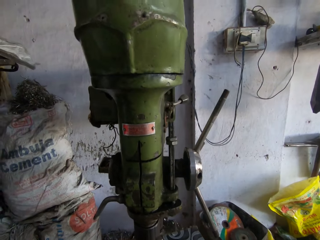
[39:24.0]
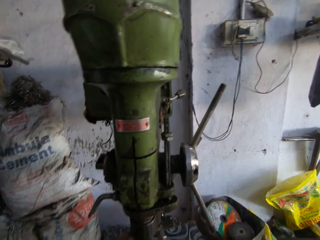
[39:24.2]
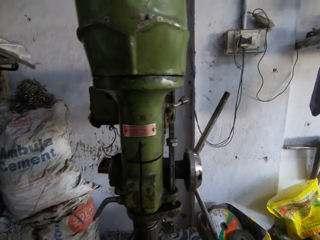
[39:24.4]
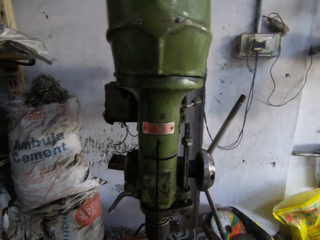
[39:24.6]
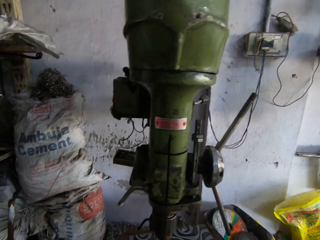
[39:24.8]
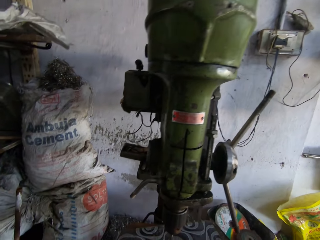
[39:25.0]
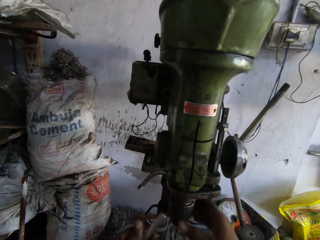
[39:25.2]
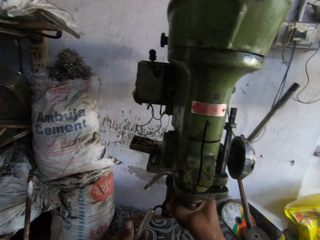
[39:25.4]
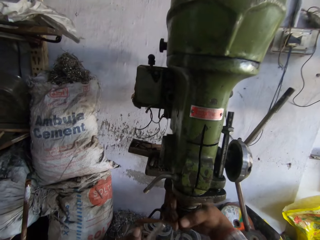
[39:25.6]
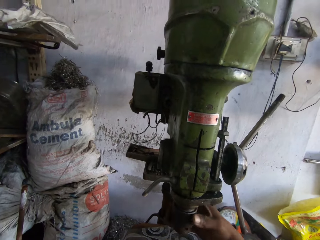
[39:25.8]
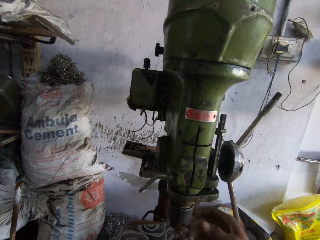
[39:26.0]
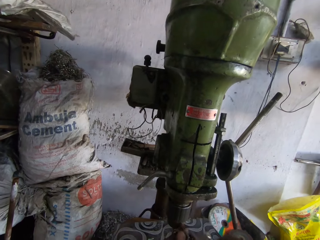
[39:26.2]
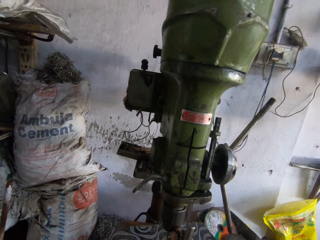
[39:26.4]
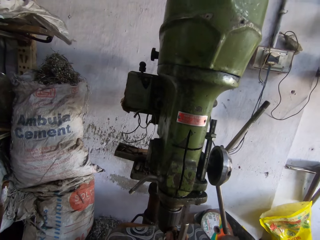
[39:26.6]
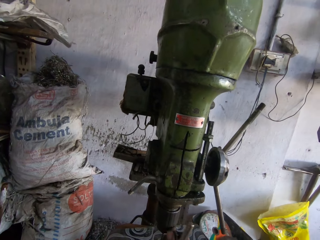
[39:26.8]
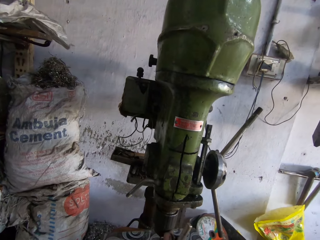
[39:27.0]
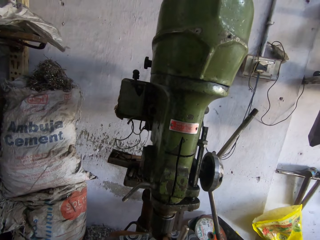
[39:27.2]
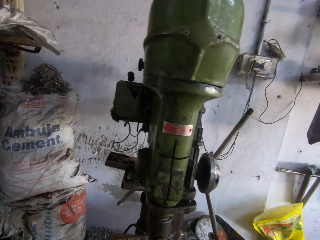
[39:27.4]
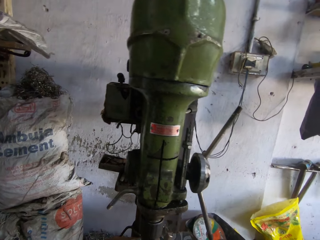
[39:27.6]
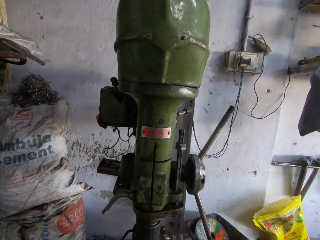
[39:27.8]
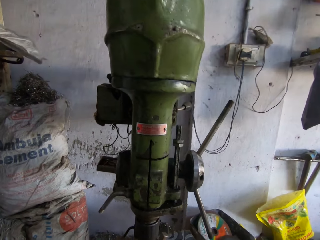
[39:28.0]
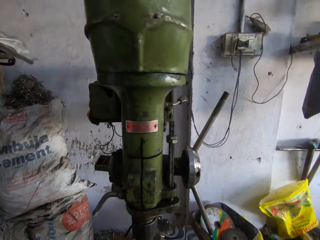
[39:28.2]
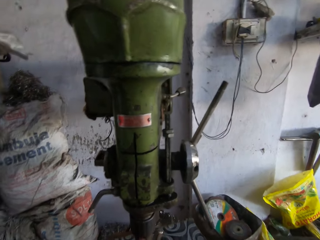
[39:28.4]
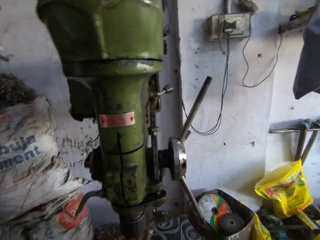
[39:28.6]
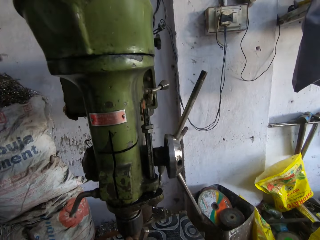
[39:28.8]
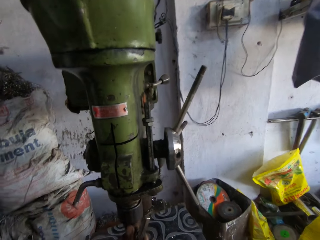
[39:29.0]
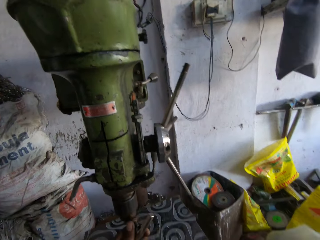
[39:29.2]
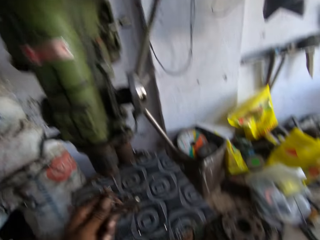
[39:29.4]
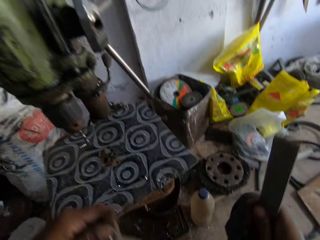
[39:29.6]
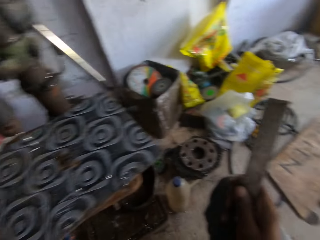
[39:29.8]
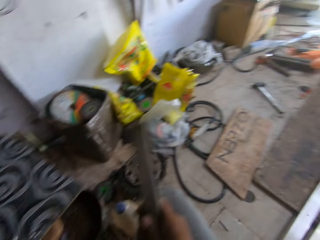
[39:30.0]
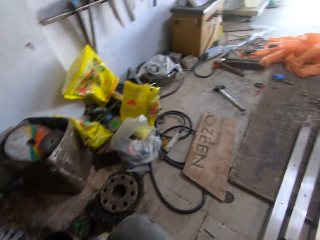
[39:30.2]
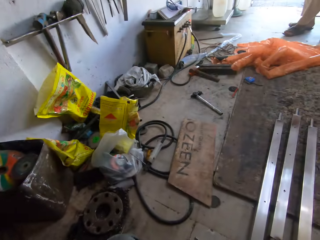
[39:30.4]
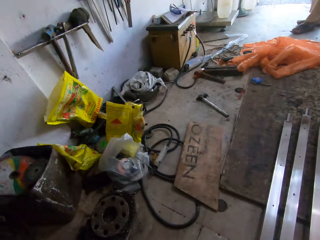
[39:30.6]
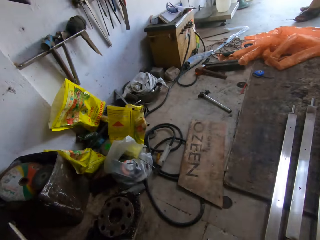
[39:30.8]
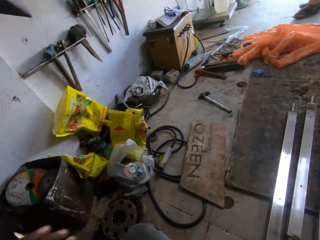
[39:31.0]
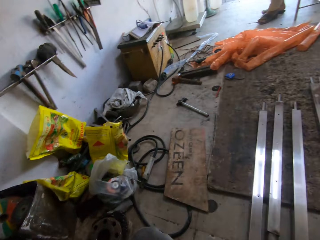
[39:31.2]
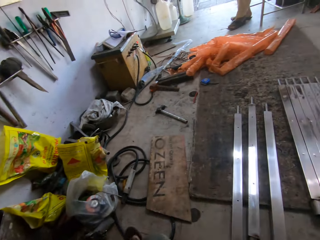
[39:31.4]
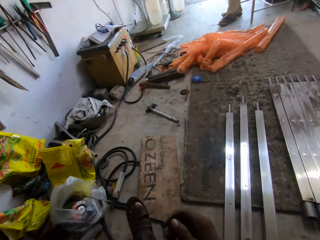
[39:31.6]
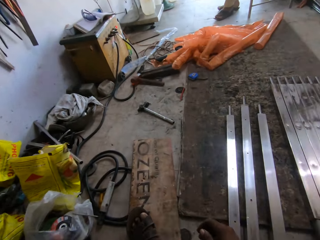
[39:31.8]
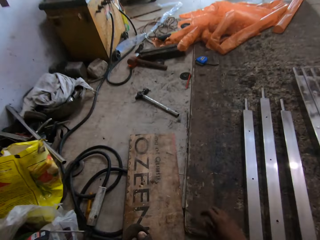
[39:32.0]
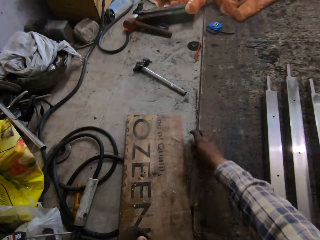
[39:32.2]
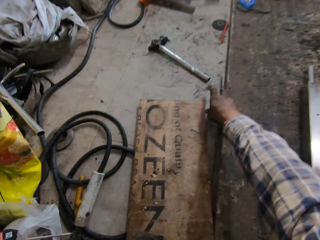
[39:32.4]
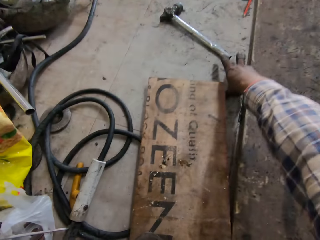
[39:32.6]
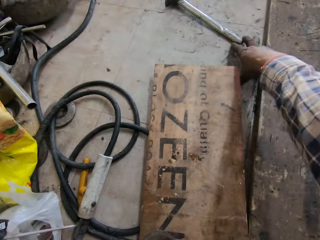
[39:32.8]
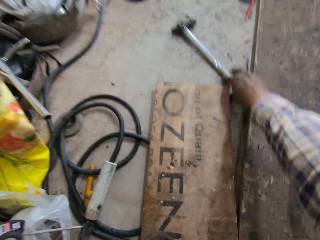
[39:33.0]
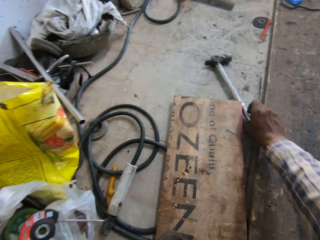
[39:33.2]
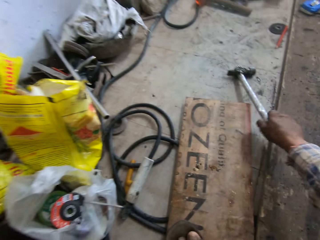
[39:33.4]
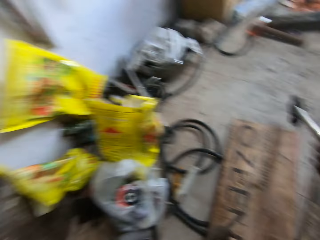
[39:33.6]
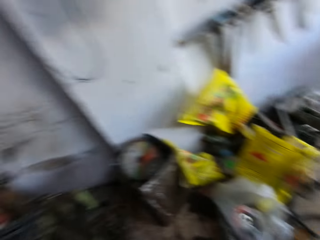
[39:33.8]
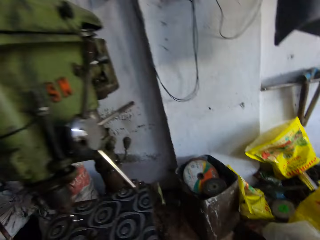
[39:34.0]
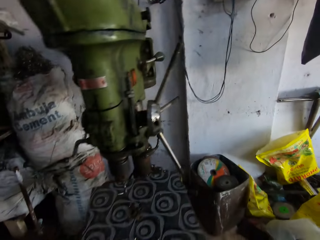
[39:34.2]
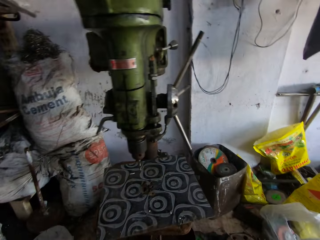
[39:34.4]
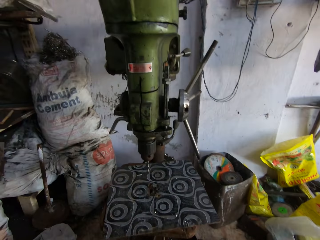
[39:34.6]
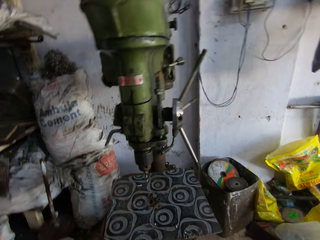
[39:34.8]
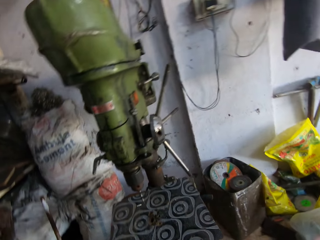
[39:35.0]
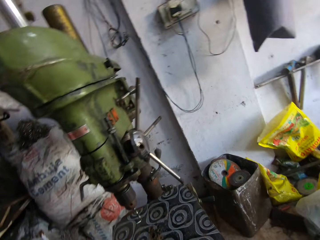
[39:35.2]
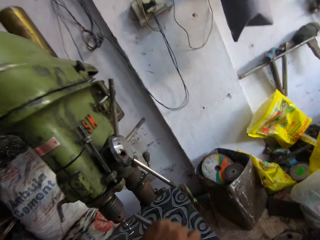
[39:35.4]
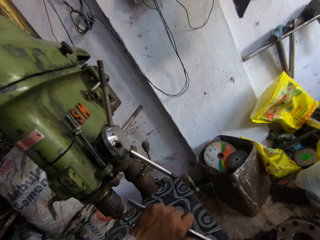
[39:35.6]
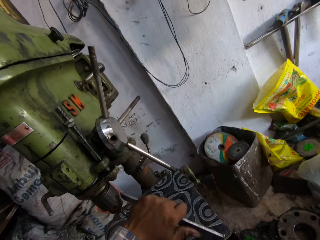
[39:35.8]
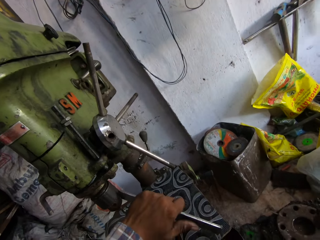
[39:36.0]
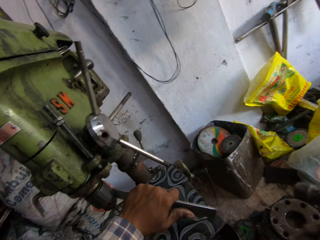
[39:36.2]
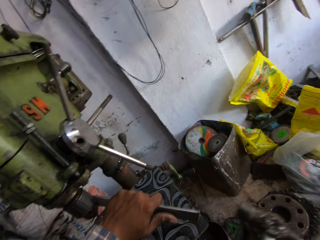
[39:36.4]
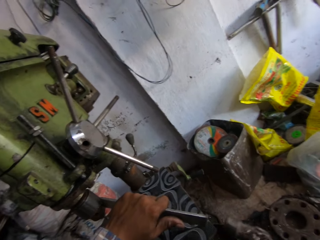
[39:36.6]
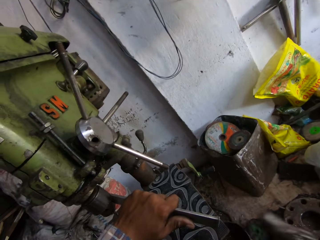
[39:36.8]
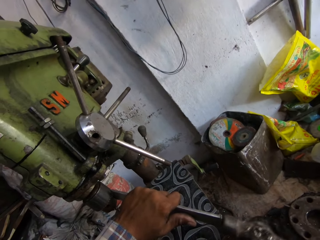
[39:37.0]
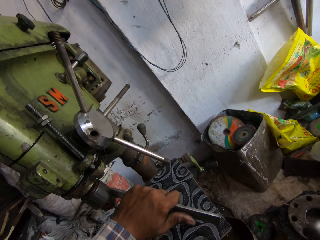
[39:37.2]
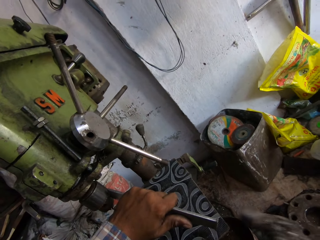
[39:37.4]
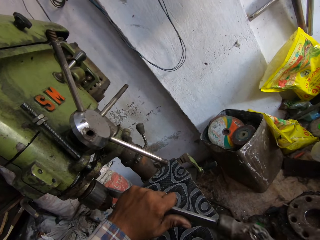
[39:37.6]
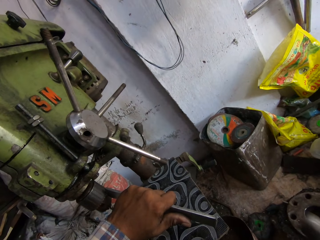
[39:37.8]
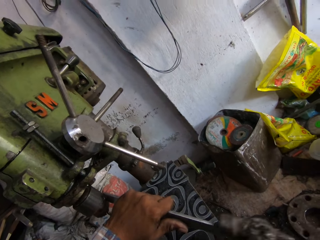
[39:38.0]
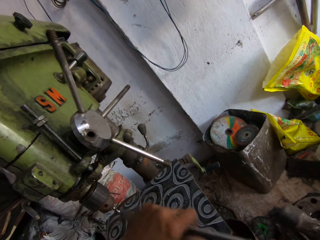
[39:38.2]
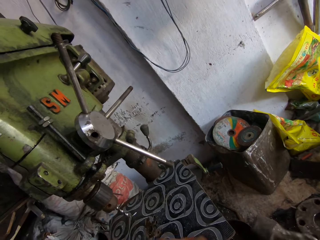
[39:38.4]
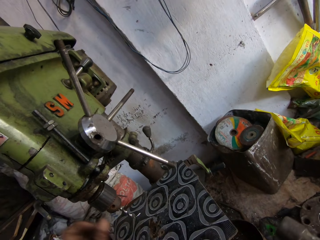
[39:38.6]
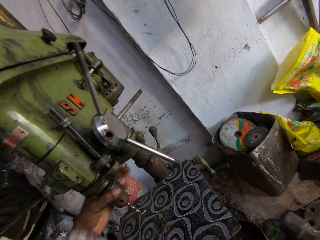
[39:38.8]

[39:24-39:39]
The camera wearer hits the driller. They tighten the drill bit. They hit the driller. They drop the metal on the stool. They move around and pick up a hammer. They pull the hammer. They place something on part of the machine. They look around the room. They hit the driller with the hammer.

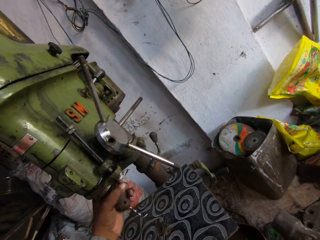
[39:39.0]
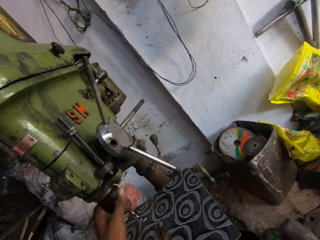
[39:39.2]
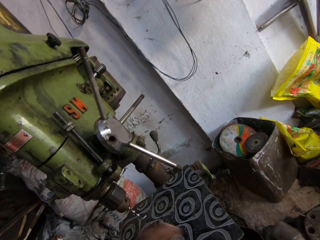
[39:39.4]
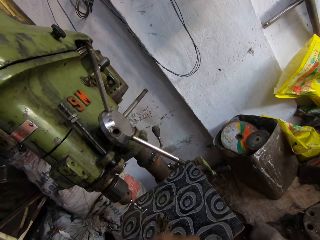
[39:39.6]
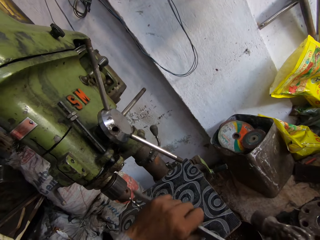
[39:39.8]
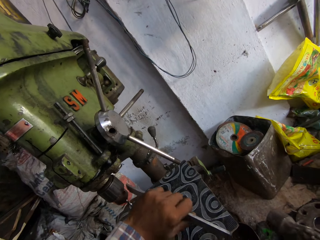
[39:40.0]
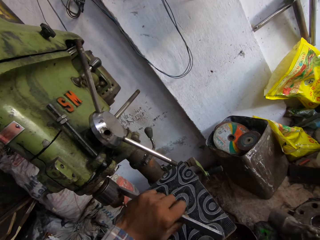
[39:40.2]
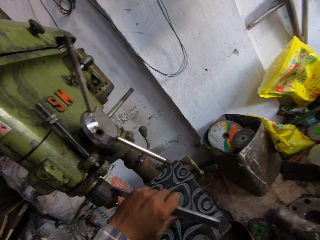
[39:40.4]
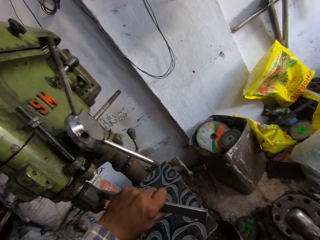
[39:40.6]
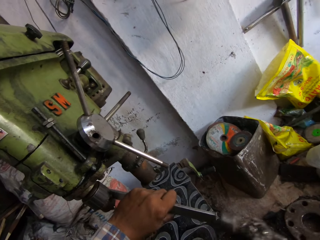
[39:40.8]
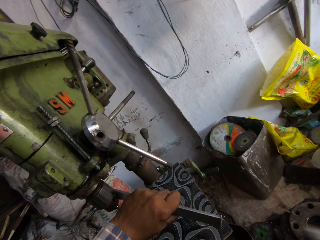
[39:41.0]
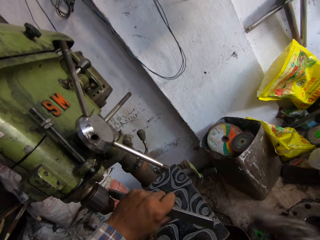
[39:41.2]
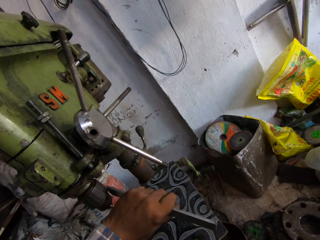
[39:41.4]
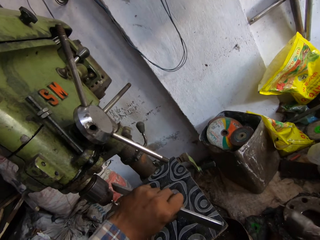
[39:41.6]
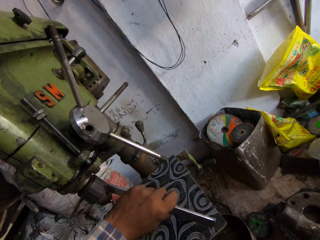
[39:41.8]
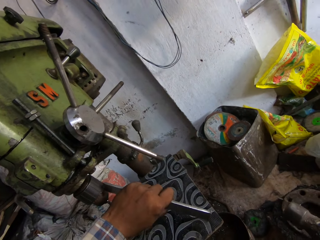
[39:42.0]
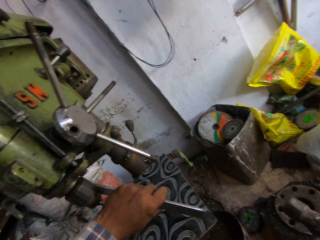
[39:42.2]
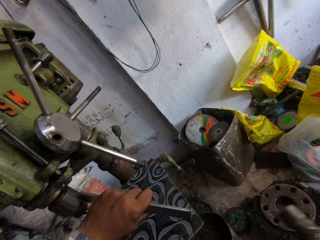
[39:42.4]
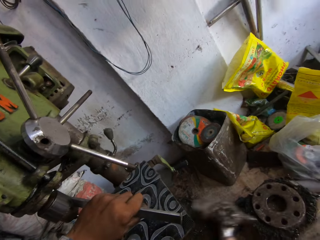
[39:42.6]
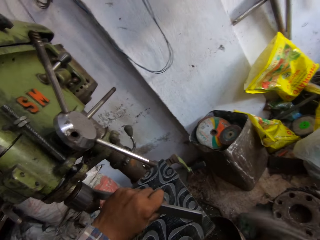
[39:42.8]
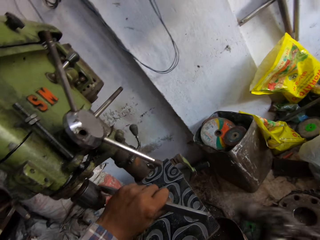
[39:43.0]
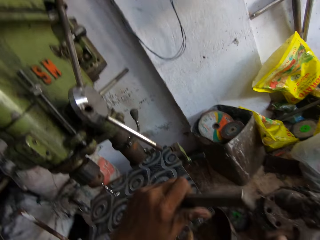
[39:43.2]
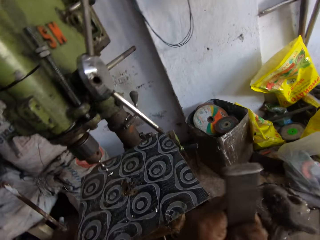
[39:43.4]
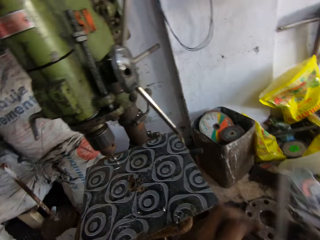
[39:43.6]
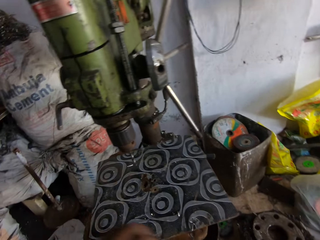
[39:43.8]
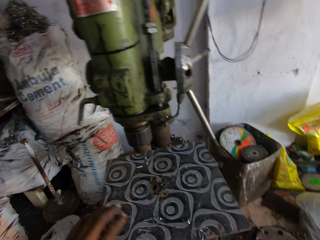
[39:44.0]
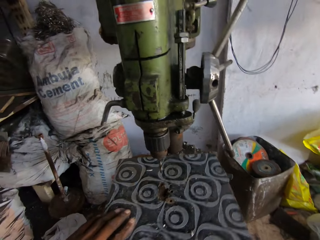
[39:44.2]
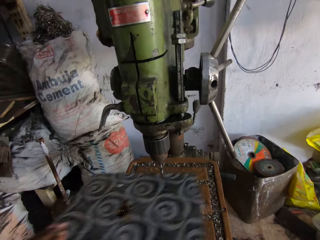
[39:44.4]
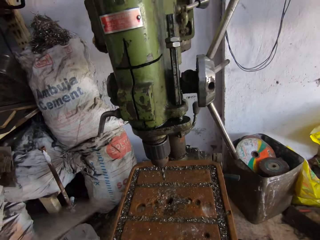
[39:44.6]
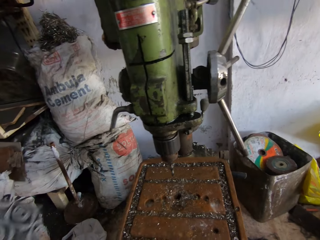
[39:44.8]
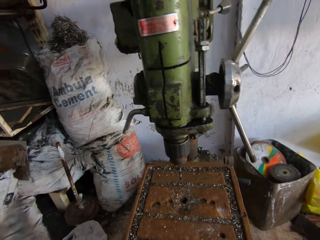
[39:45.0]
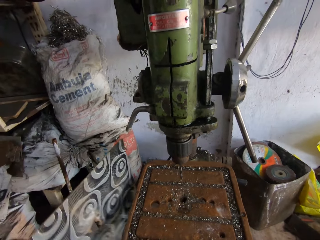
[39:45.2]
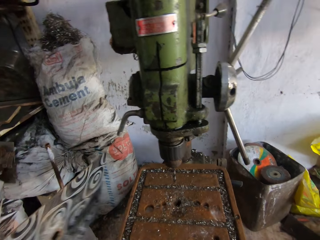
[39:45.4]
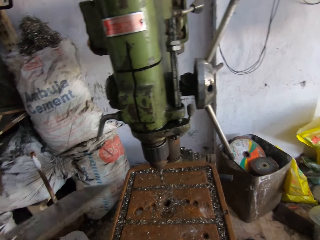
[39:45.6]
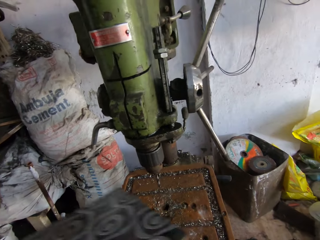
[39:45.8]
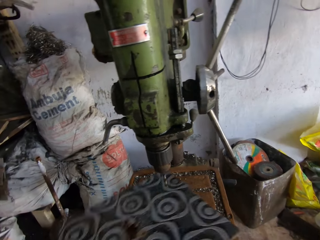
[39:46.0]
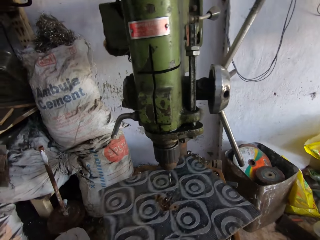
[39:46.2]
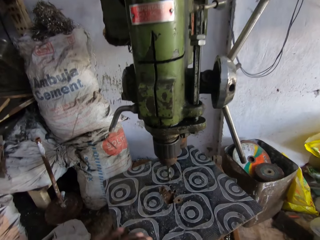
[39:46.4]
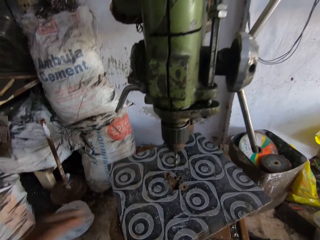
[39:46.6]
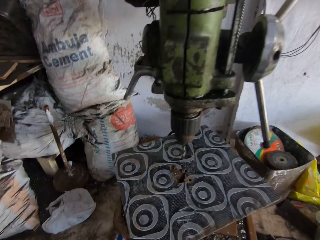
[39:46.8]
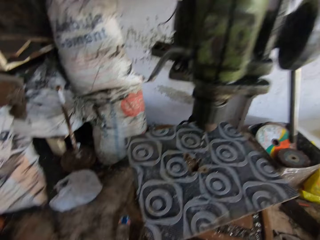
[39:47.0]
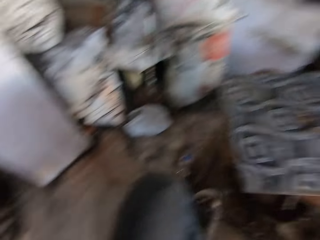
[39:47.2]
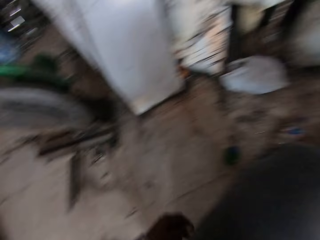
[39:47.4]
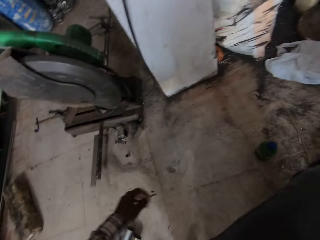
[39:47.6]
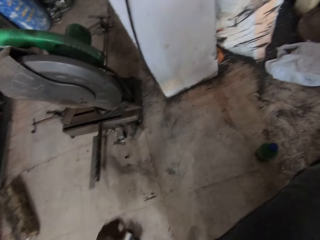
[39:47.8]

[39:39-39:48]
The camera wearer adjusts the driller. They place something on part of the machine. They hit the driller with the hammer. They pick up something. They pull the board. They remove dust. They put the board on the stool.
